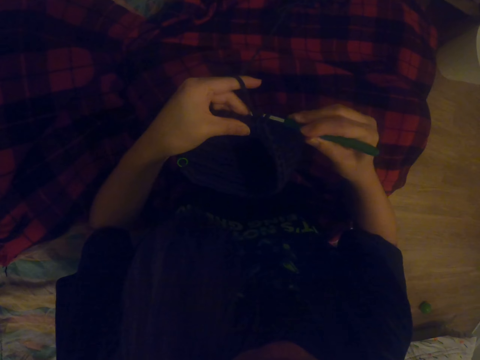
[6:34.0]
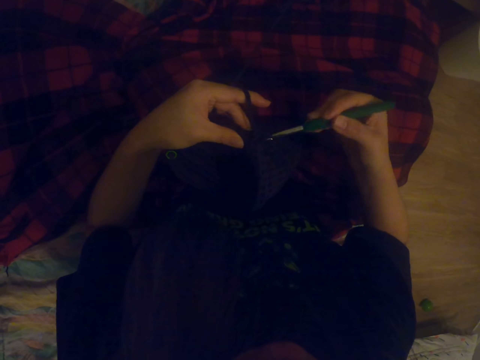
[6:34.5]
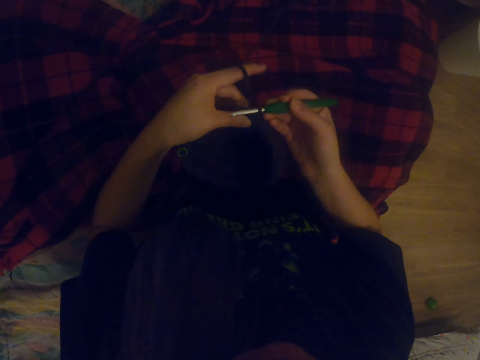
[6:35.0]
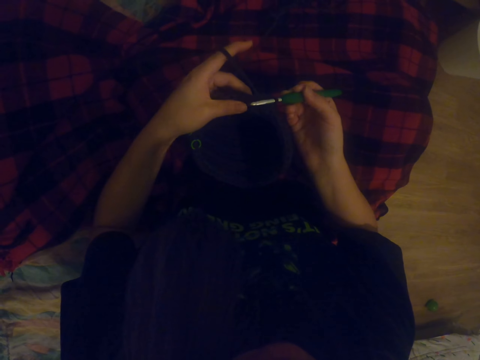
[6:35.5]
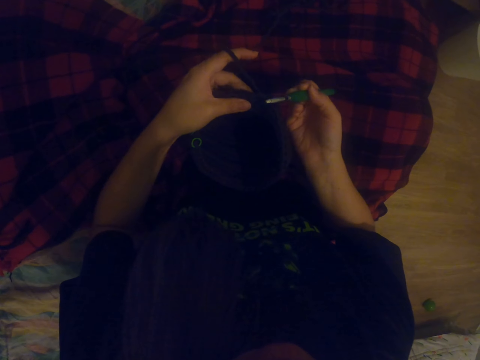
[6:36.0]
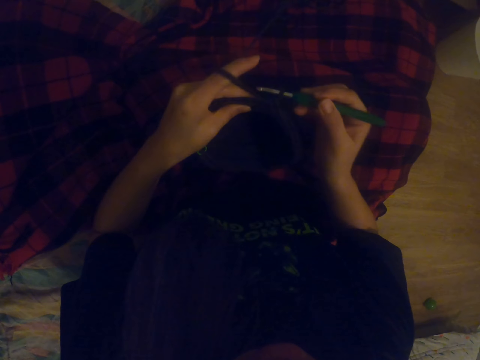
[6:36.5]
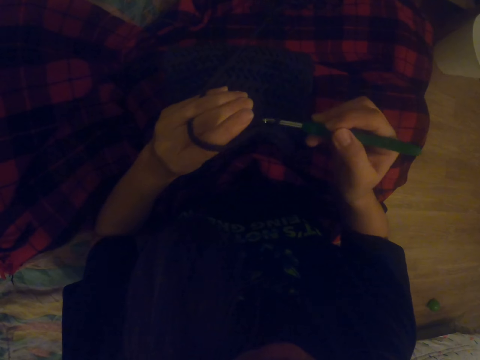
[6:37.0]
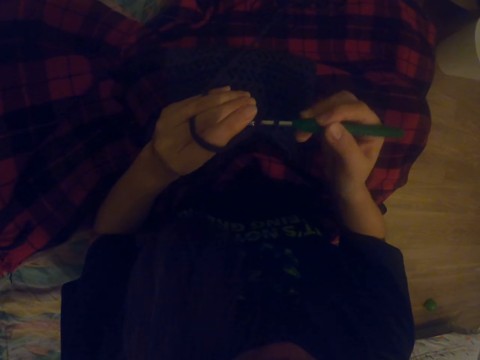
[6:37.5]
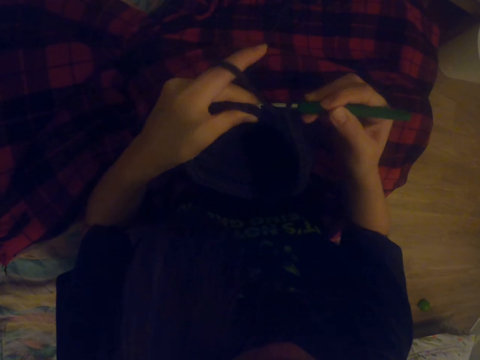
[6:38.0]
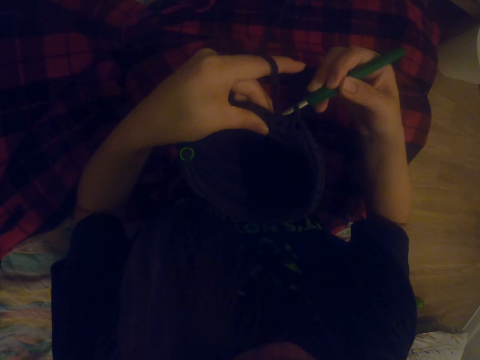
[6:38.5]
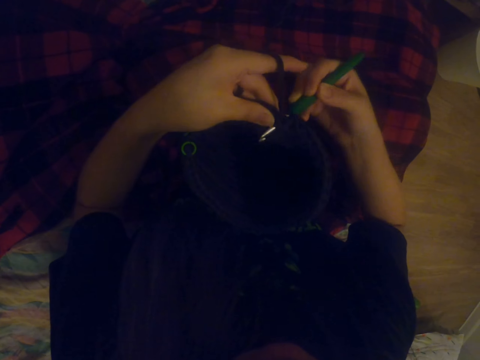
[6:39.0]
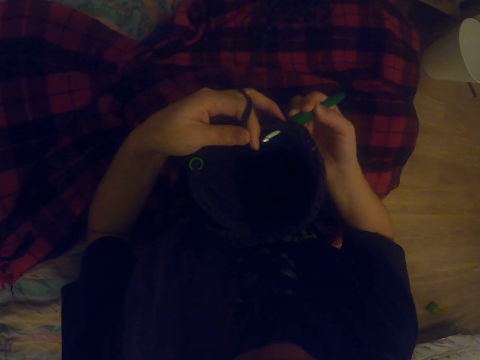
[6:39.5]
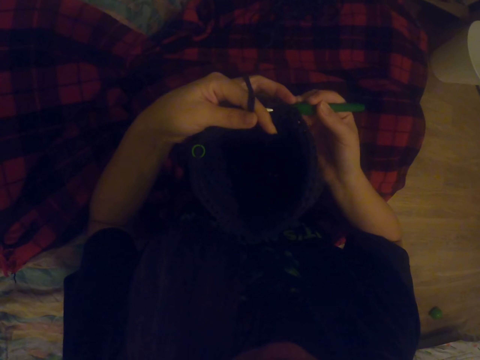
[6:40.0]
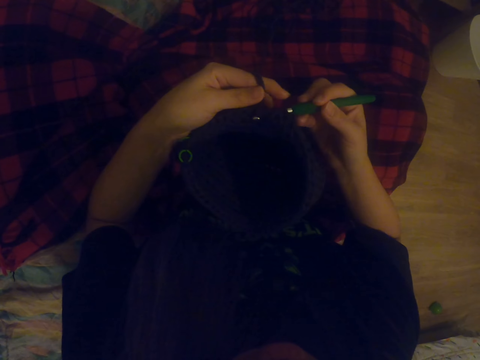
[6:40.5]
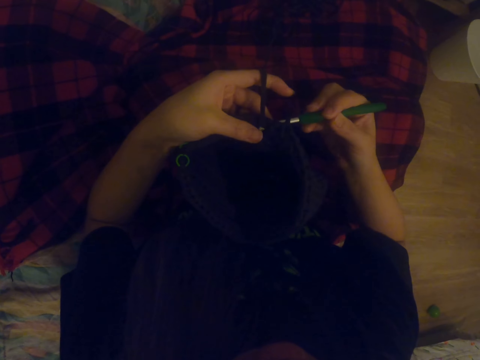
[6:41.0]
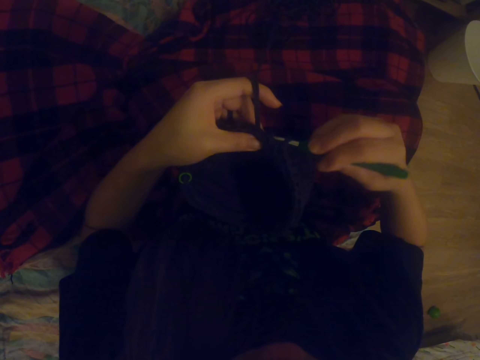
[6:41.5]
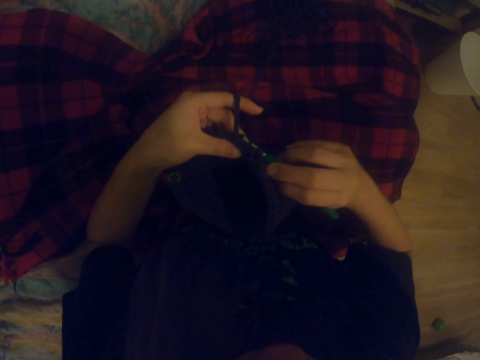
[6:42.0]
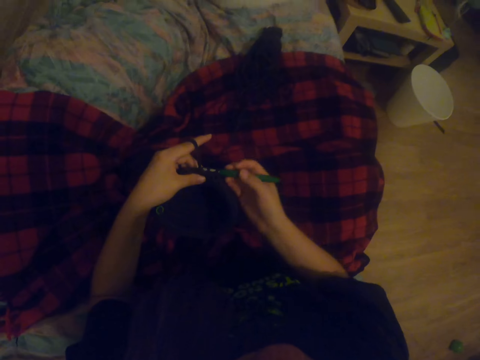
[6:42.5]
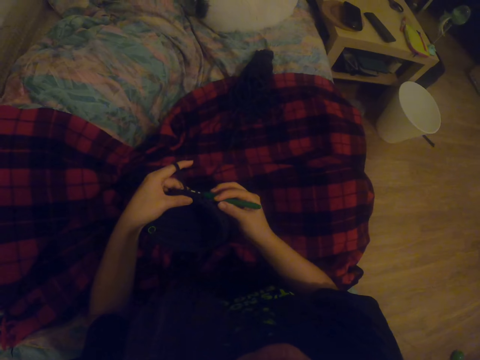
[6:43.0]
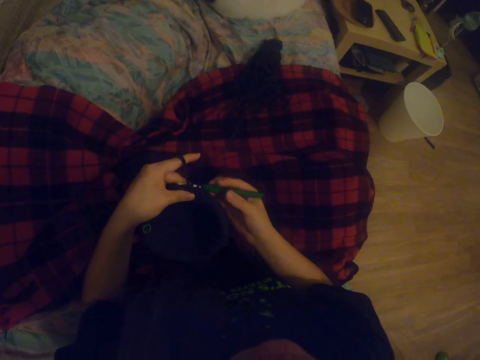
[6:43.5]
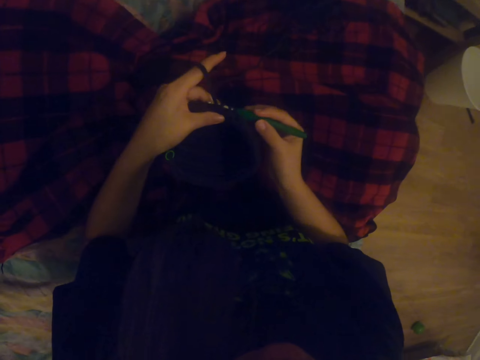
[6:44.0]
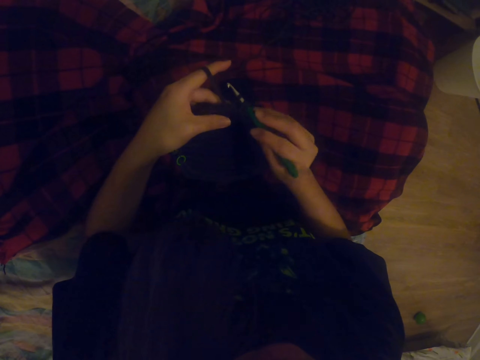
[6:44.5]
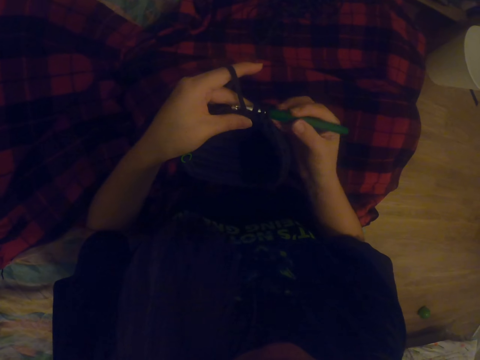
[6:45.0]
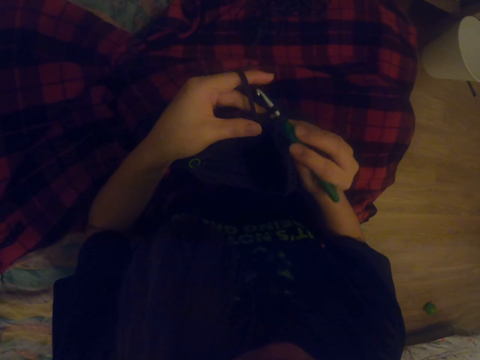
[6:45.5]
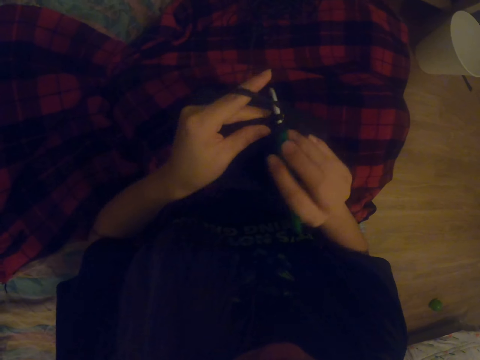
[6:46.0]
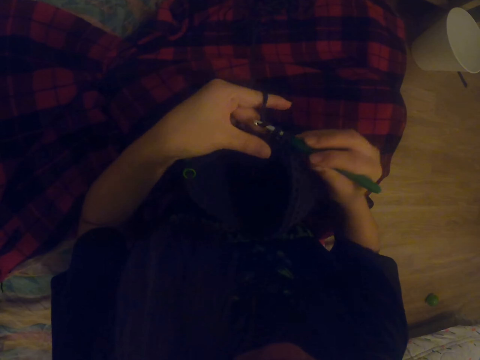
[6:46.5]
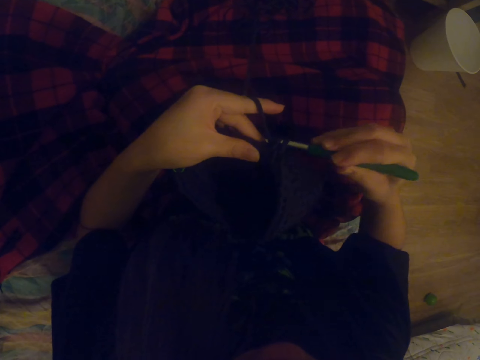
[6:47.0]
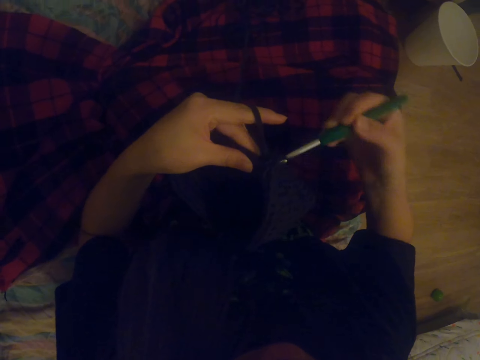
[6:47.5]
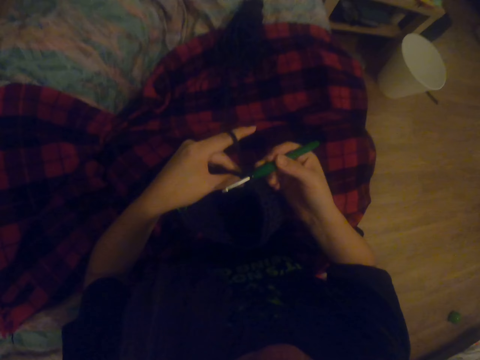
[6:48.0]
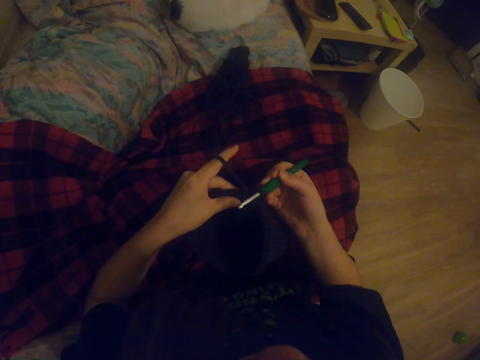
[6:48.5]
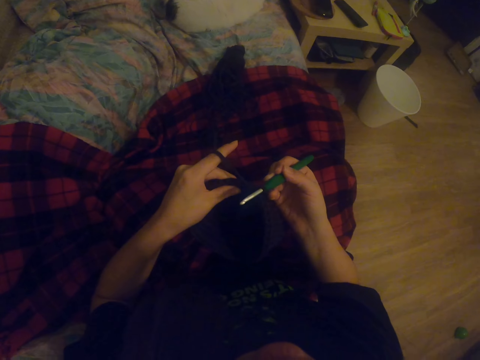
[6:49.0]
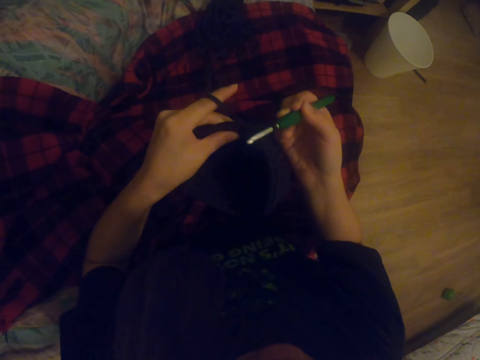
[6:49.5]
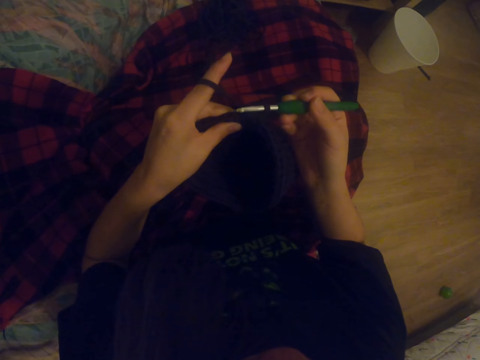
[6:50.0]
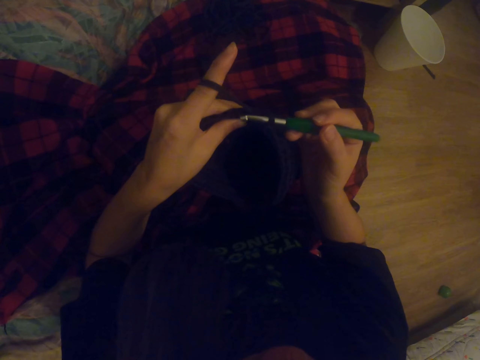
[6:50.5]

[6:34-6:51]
The camera wearer pulls thread with the knitting crochet. They knit. They put thread on the knitting crochet. They knit. They place the bag on the lap. They lift up the bag. They knit. They pull thread with the knitting crochet.

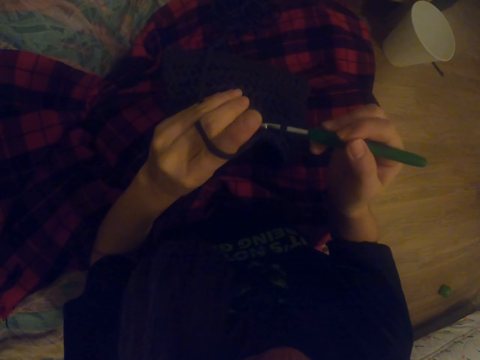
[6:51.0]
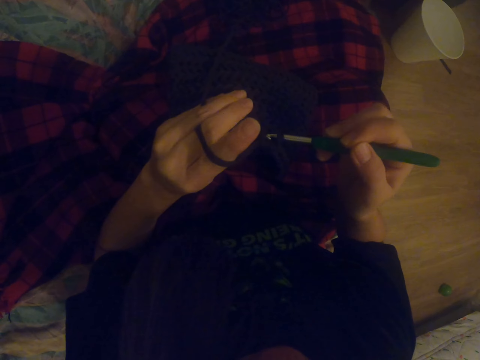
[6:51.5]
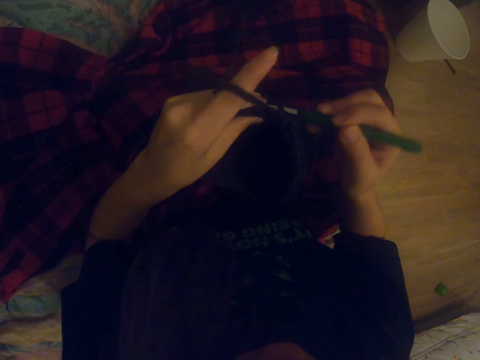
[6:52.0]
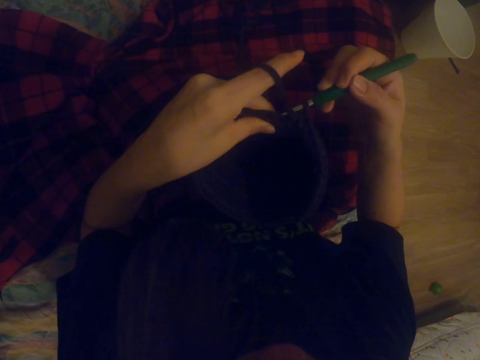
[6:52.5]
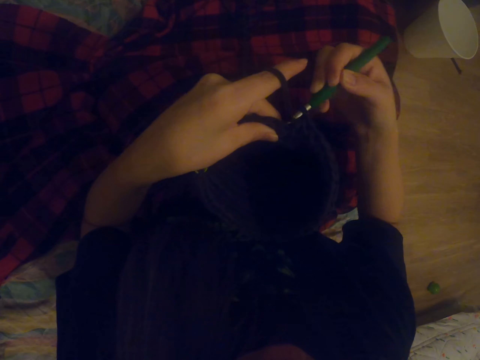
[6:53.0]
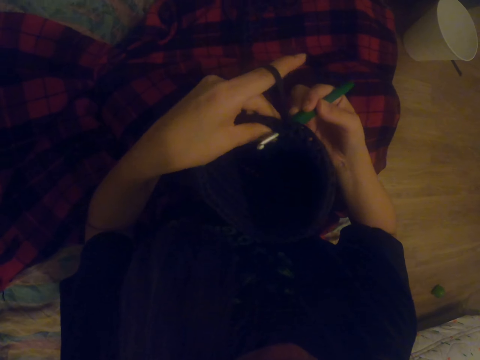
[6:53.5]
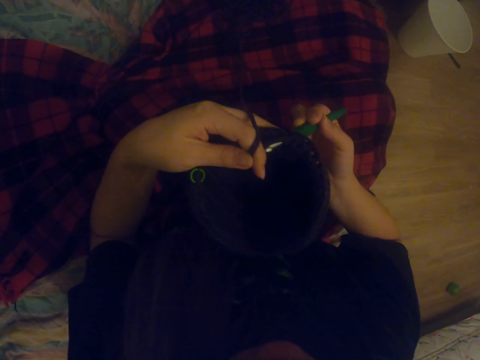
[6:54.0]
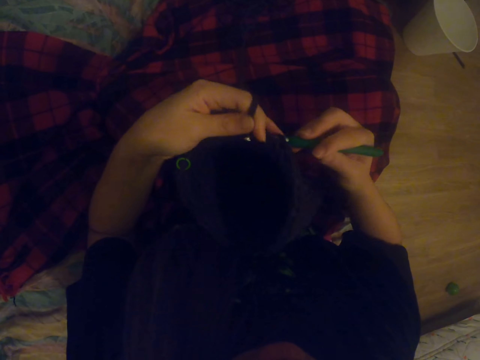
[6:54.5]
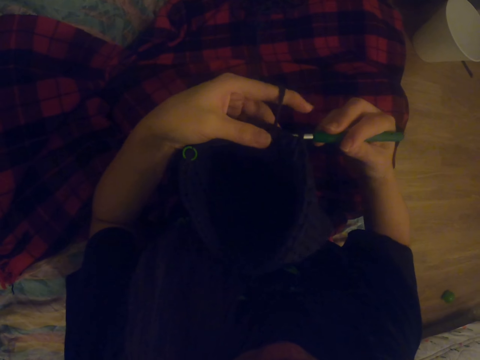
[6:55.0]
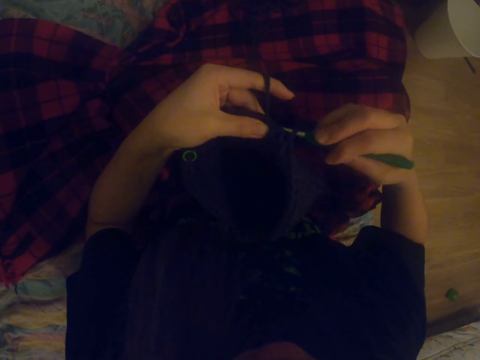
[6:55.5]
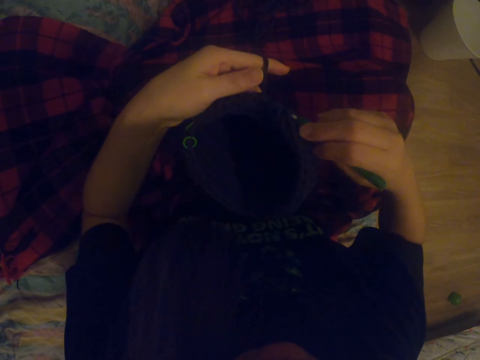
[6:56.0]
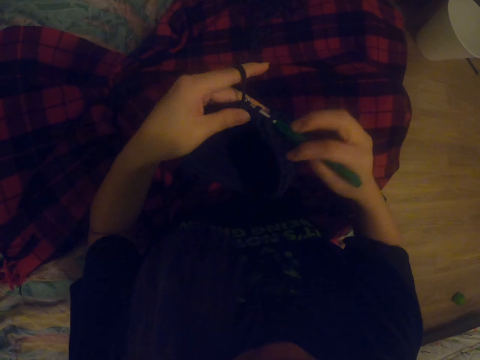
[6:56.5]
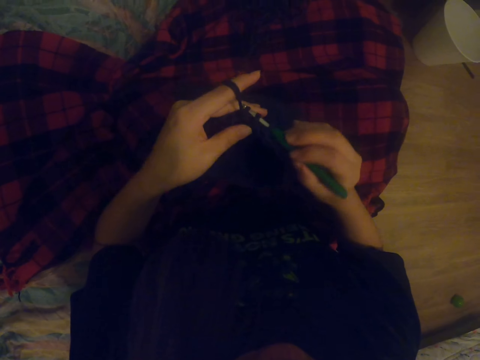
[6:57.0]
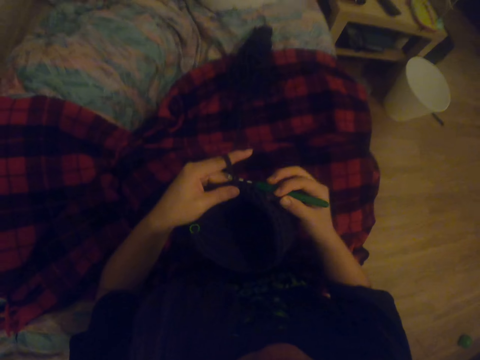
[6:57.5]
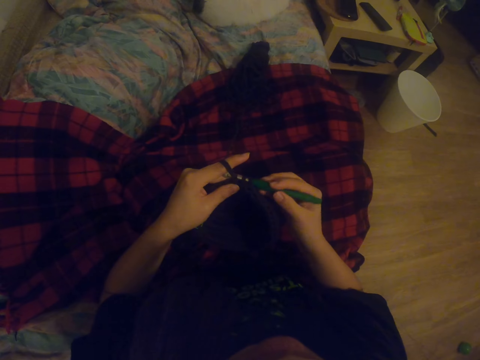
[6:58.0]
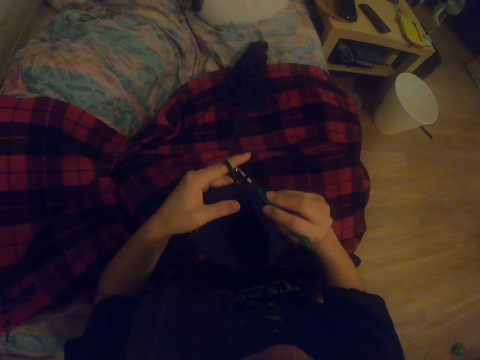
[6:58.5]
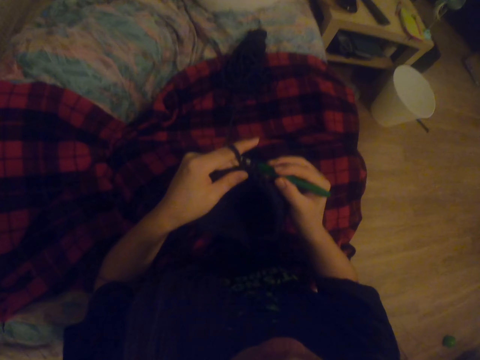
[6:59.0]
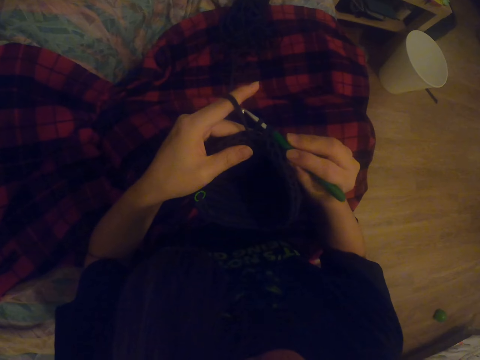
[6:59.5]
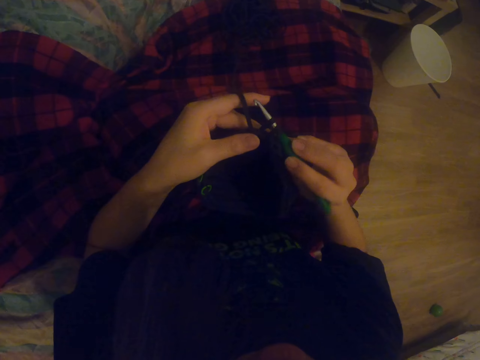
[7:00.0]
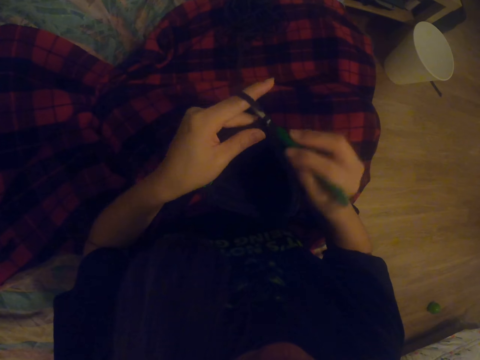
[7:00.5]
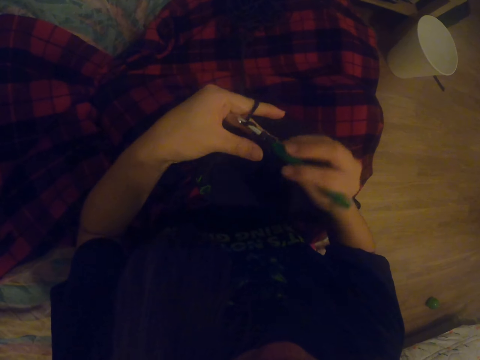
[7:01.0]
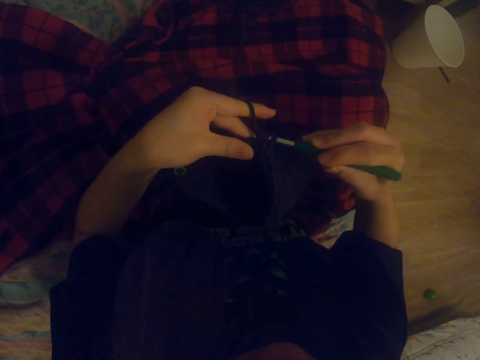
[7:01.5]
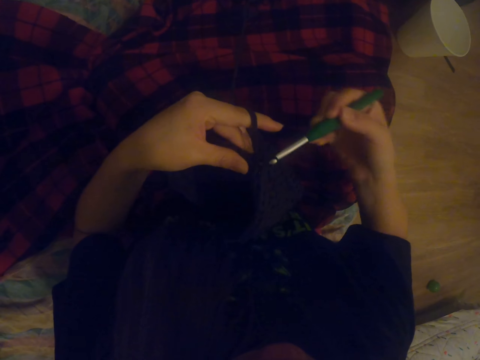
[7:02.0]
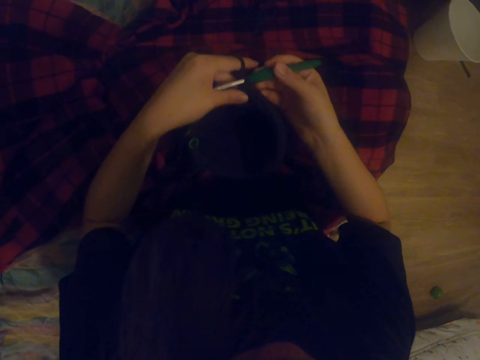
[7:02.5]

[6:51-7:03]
The camera wearer knits. They put thread on the knitting crochet. They knit.
